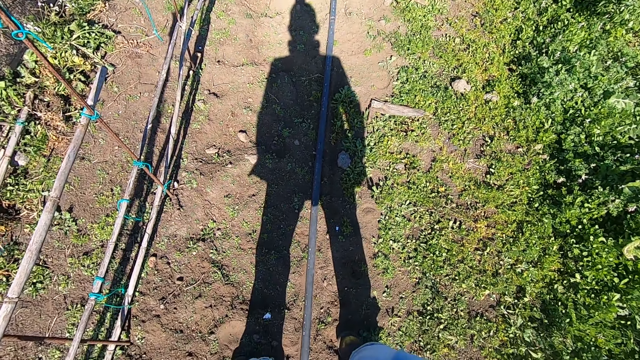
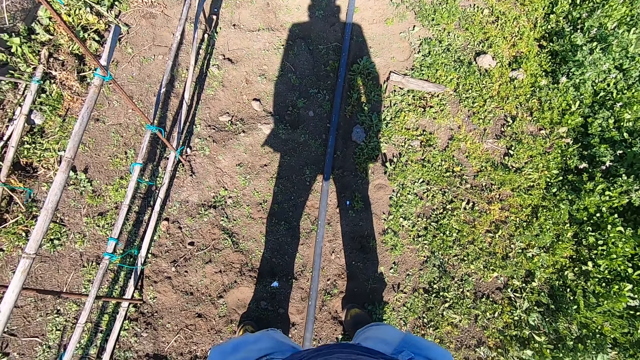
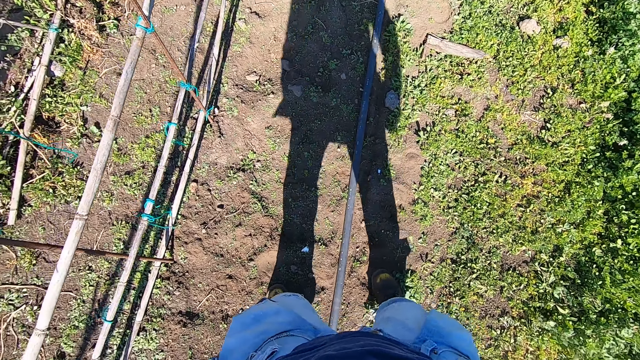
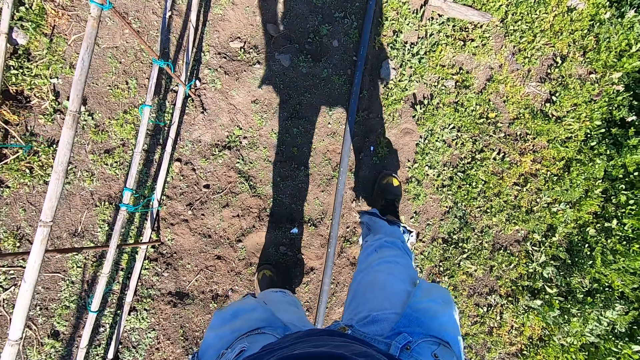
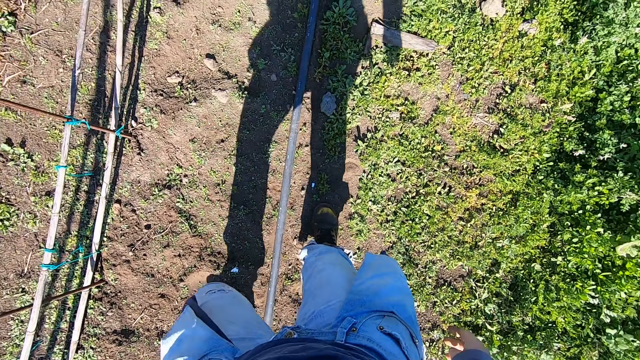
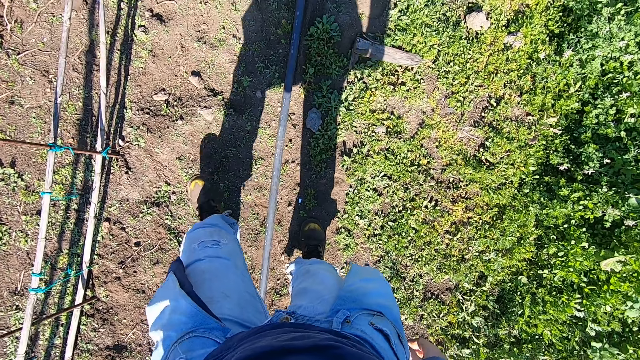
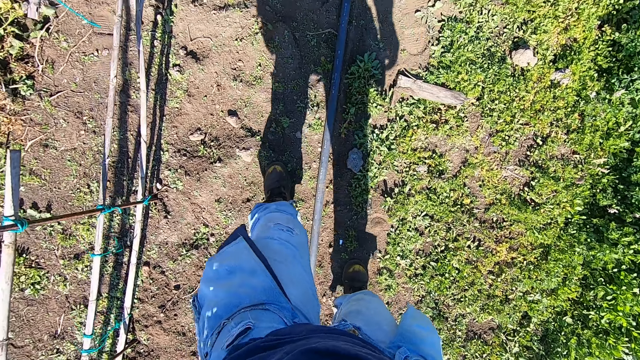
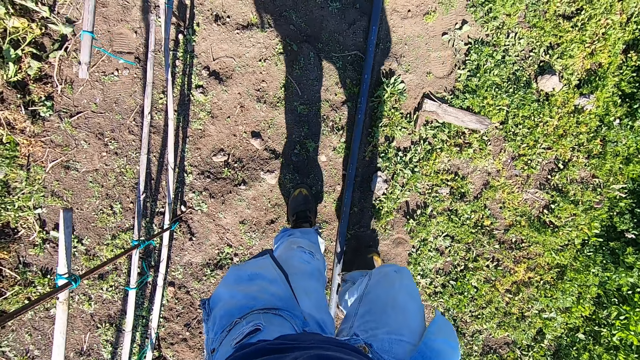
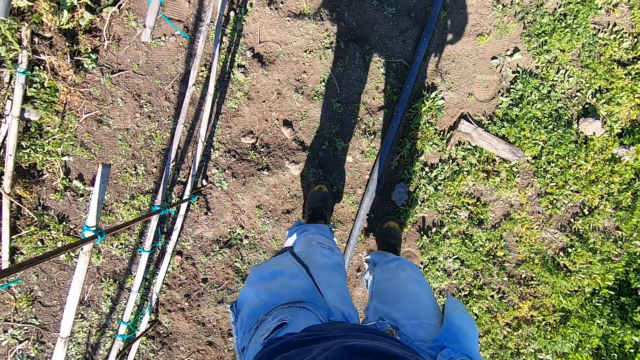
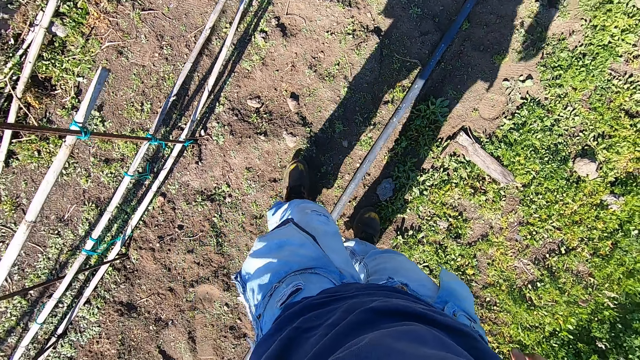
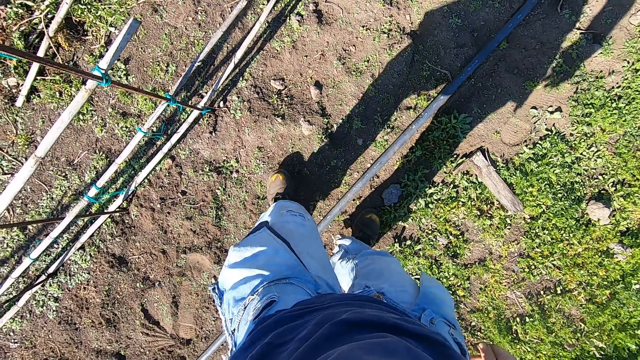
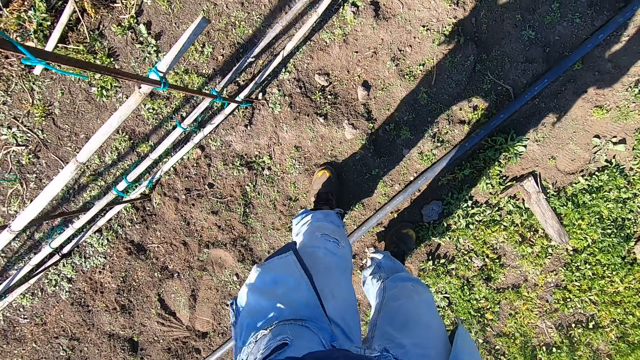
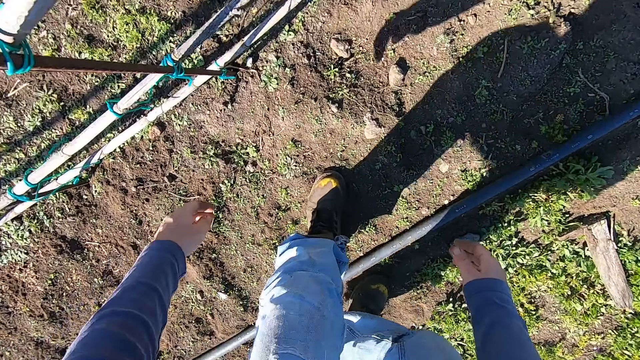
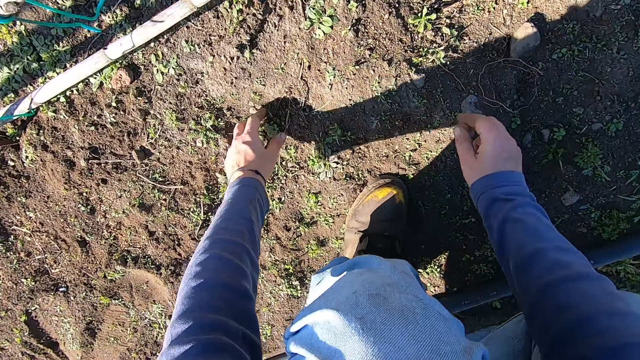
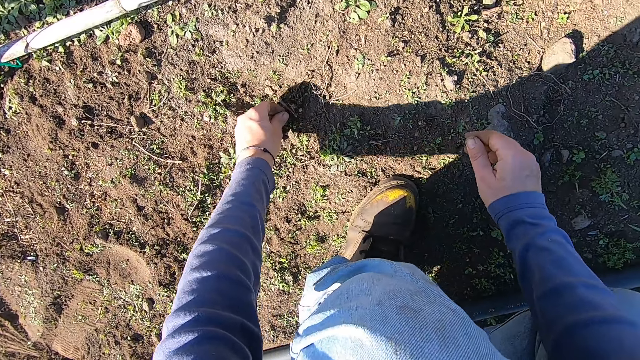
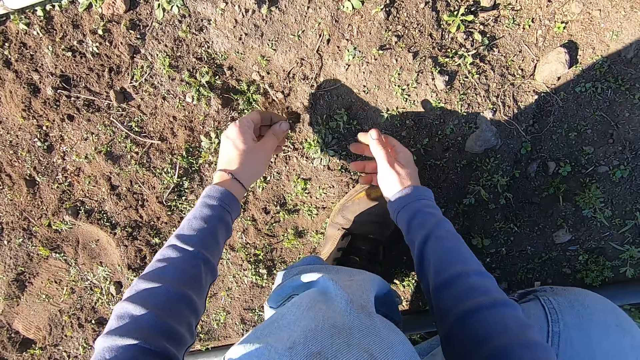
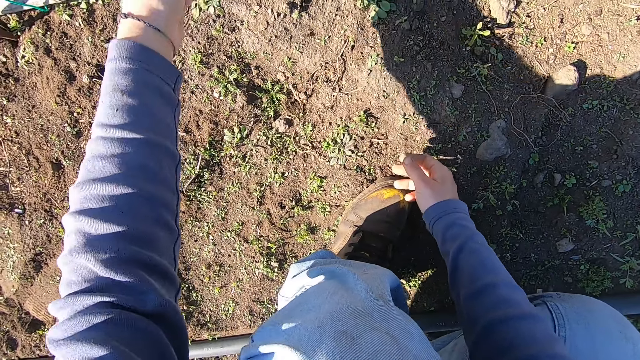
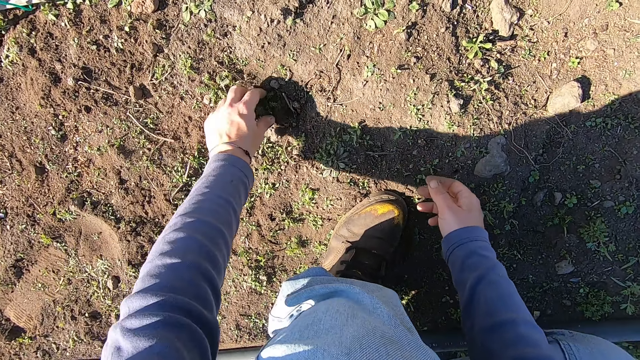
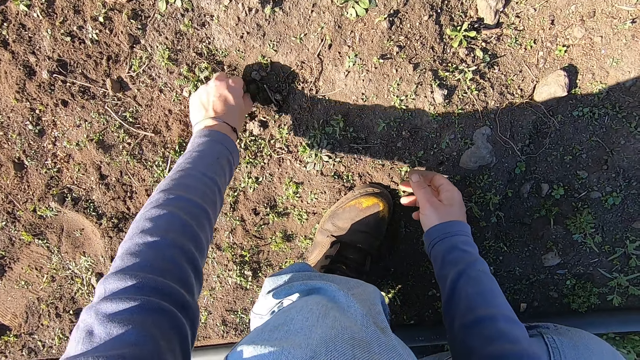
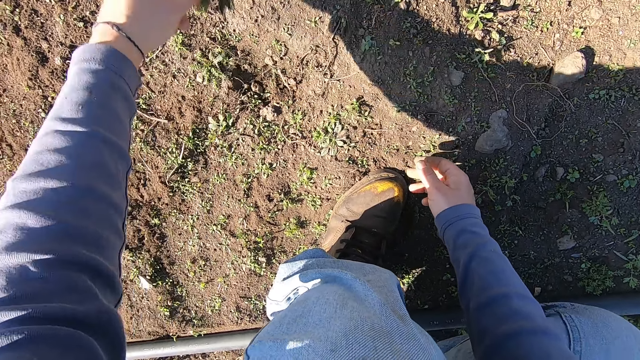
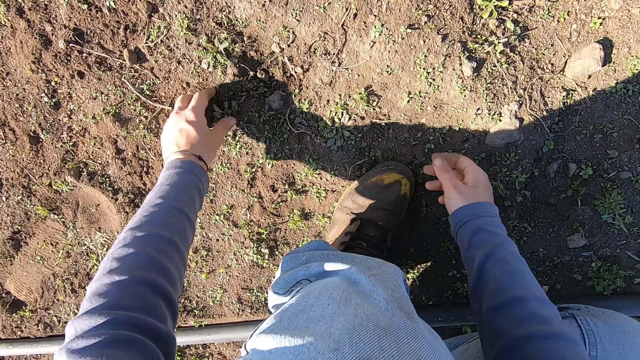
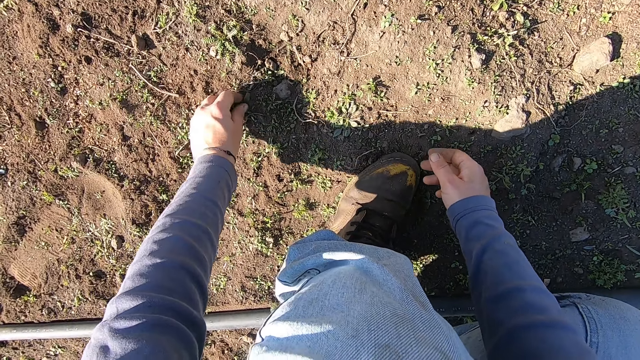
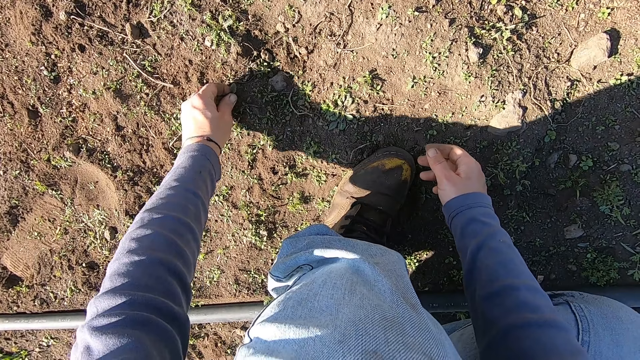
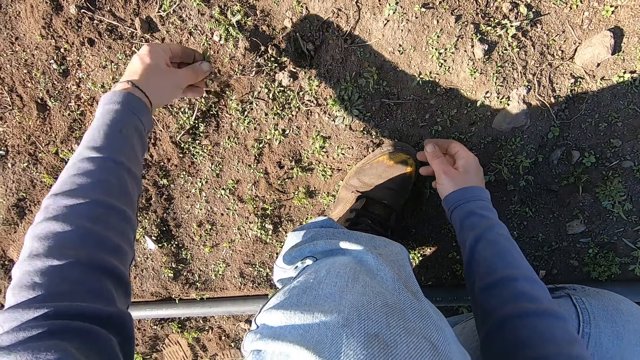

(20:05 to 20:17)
The camera wearer moves forward a bit. He walks around the garden. He squats. He bends to the ground. He uproots the weed on the ground with his left hand. He throws away the weed. He uproots the weed on the ground with his left hand. He throws away the weed. He uproots the weed on the ground with his left hand. He throws away the weed.

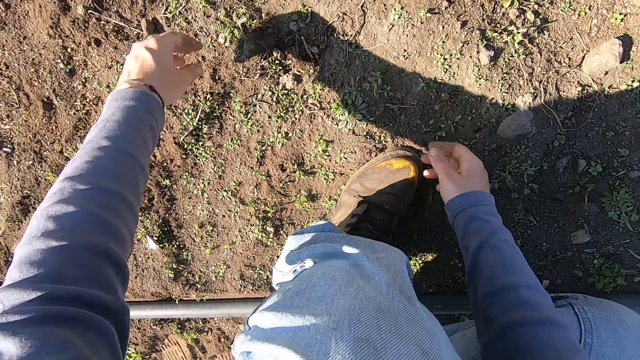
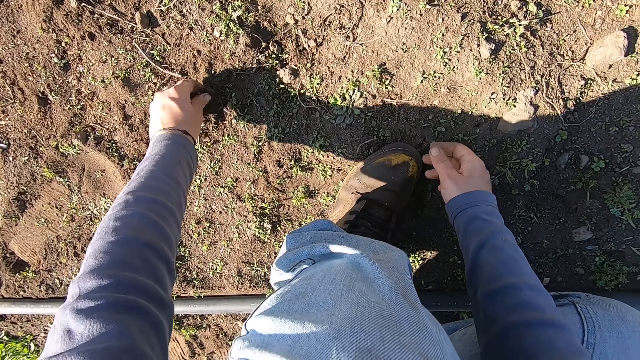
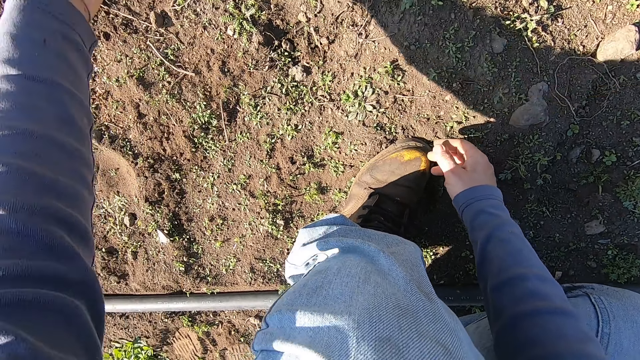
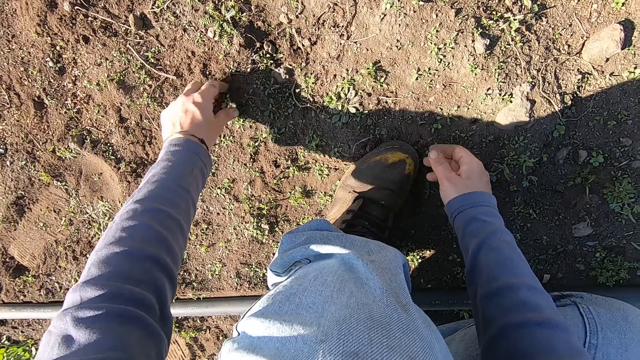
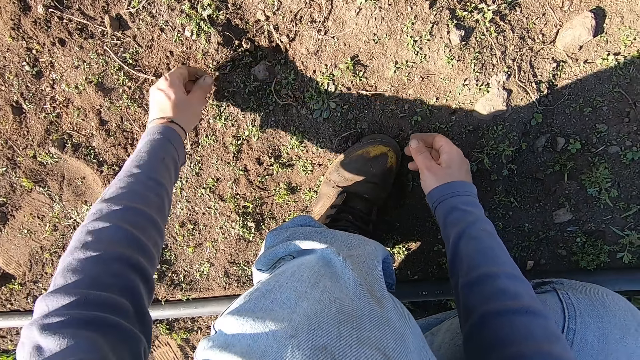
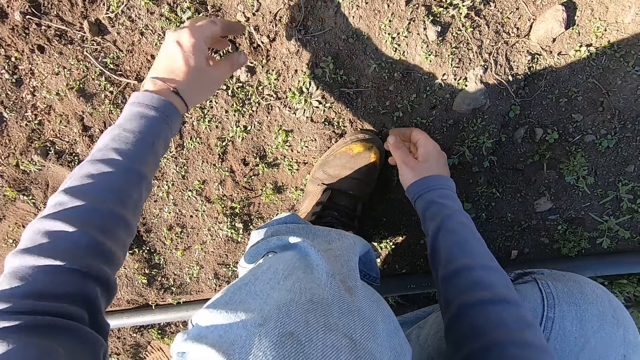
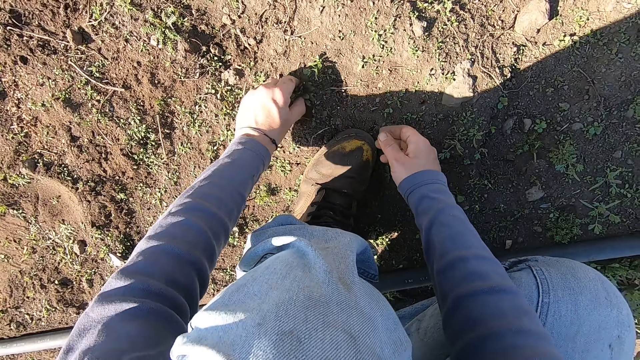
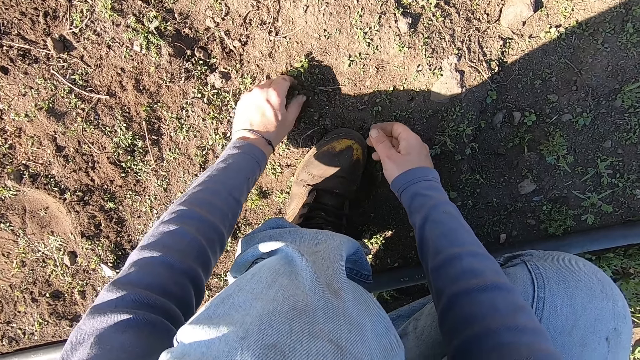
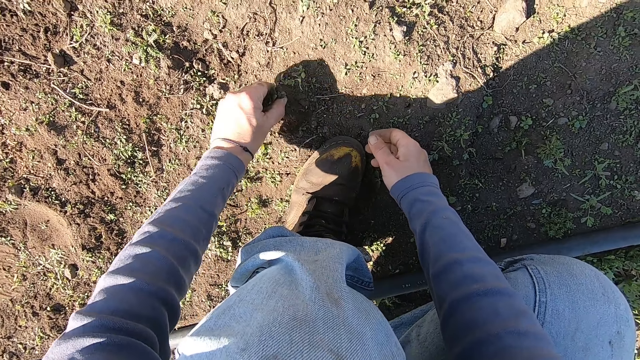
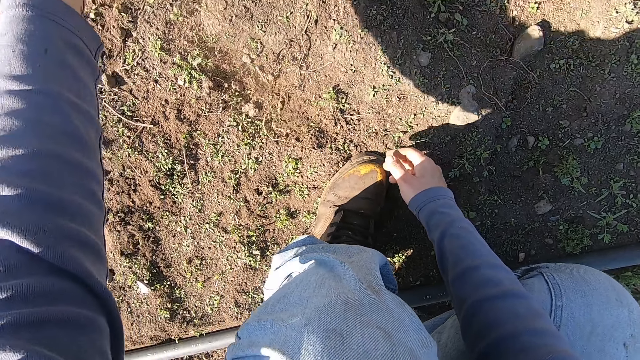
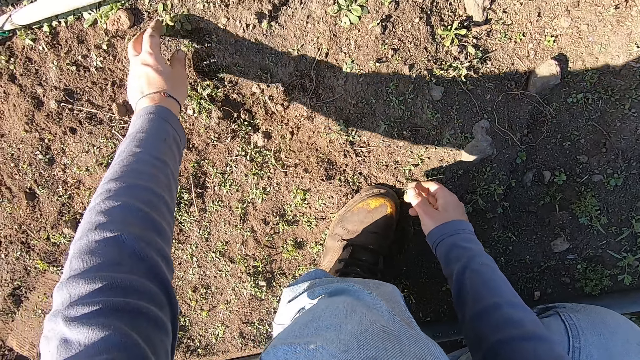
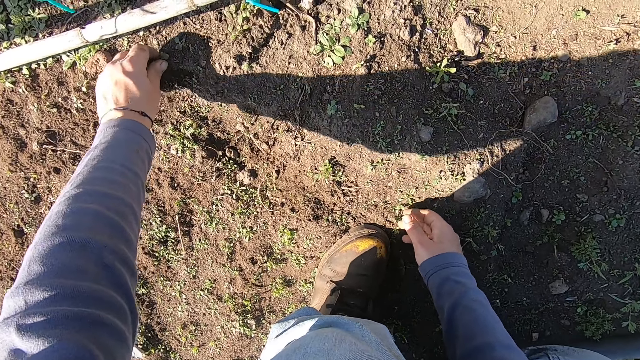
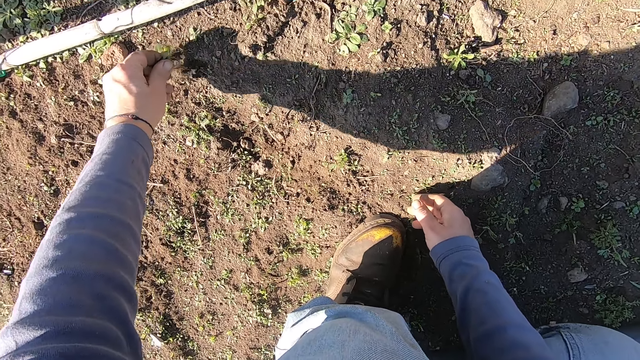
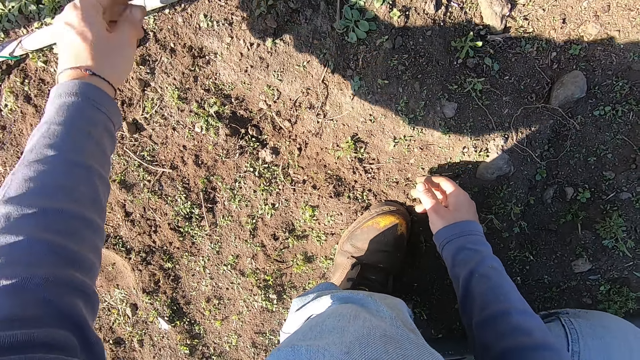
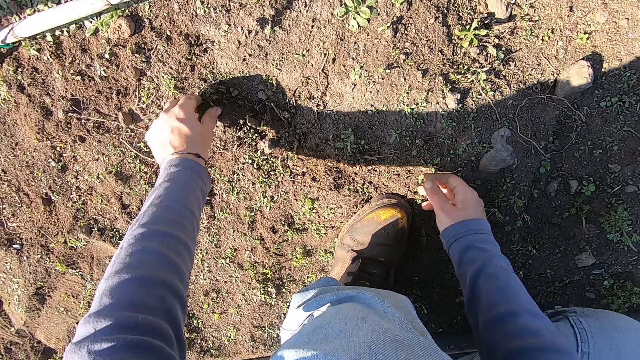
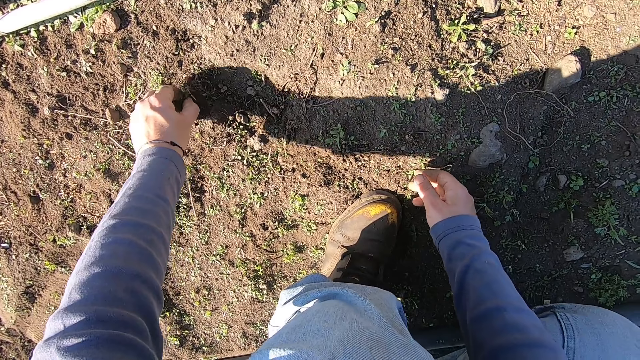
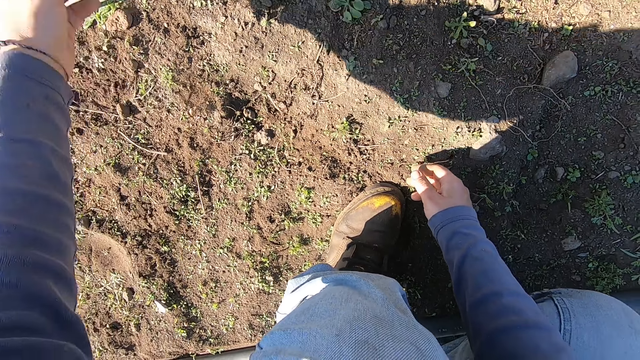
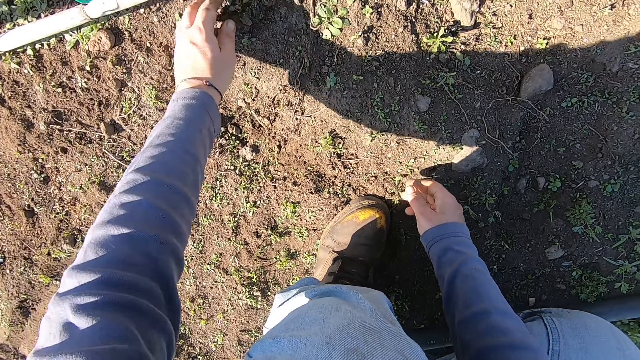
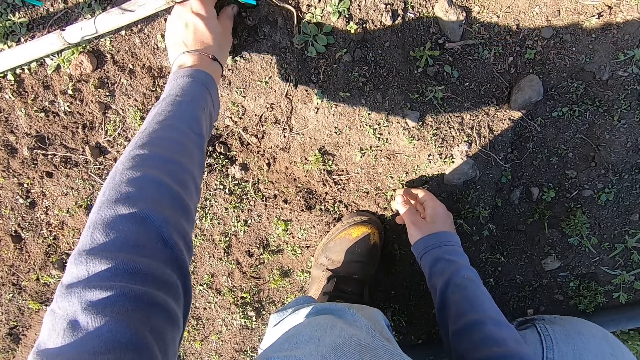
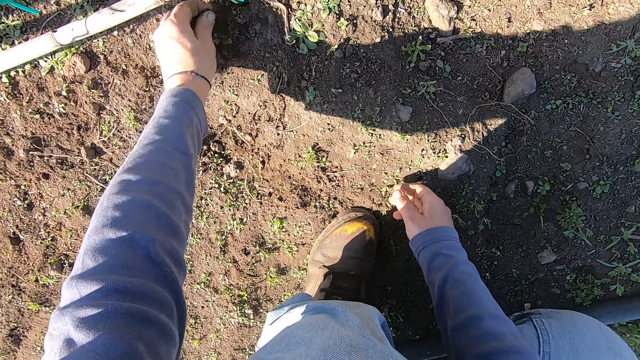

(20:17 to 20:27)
The camera wearer uproots the weed on the ground with his left hand. He throws away the weed. He uproots the weed on the ground with his left hand. He throws away the weed. He uproots the weed on the ground with his left hand. He throws away the weed. He uproots the weed on the ground with his left hand. He throws away the weed. He uproots the weed on the ground with his left hand. He throws away the weed. He uproots the weed on the ground with his left hand.
